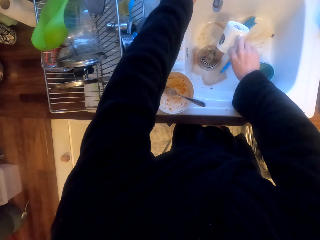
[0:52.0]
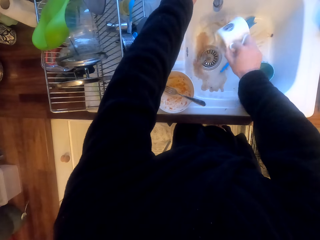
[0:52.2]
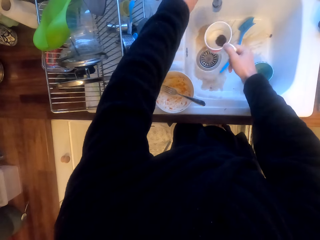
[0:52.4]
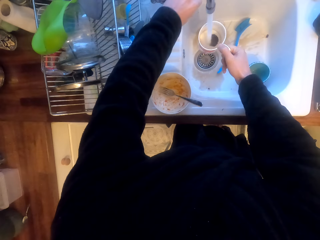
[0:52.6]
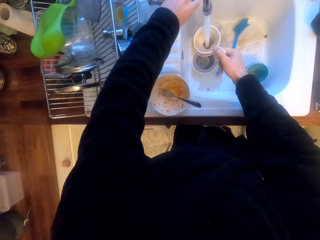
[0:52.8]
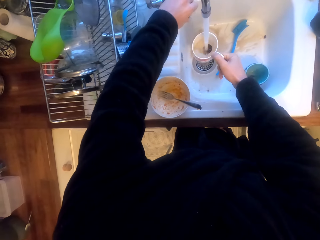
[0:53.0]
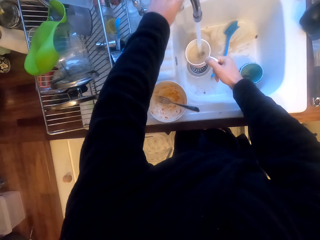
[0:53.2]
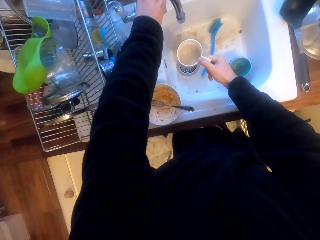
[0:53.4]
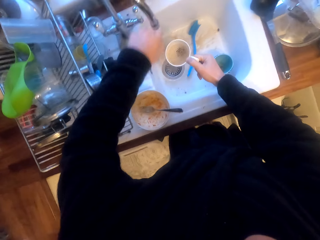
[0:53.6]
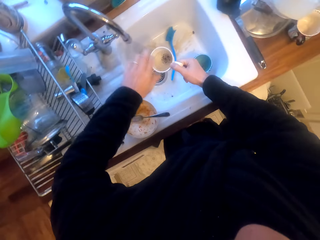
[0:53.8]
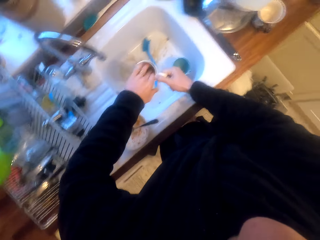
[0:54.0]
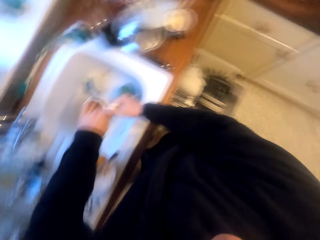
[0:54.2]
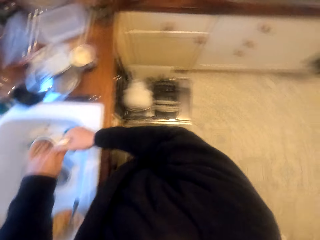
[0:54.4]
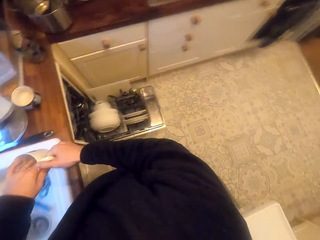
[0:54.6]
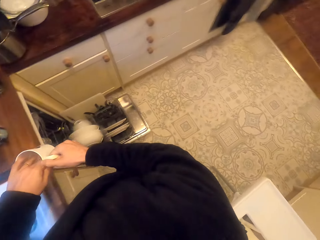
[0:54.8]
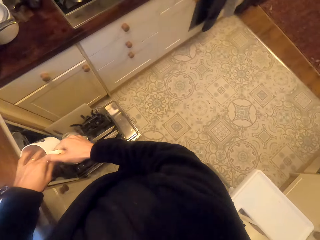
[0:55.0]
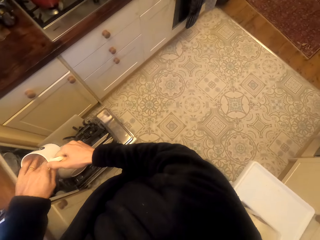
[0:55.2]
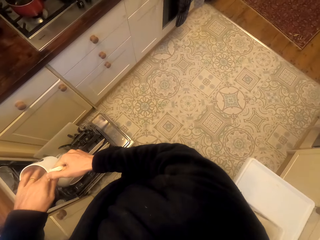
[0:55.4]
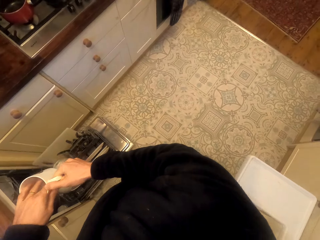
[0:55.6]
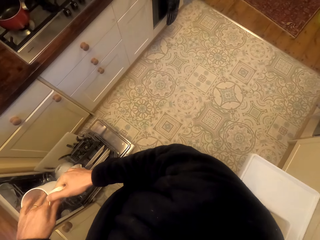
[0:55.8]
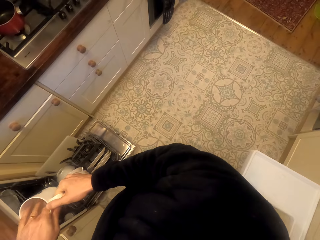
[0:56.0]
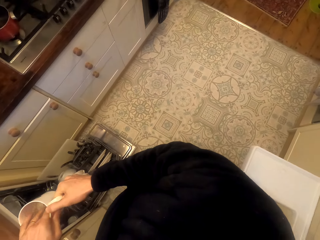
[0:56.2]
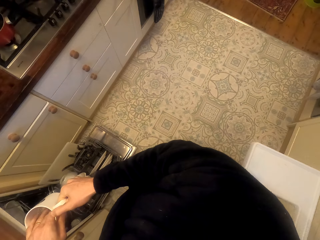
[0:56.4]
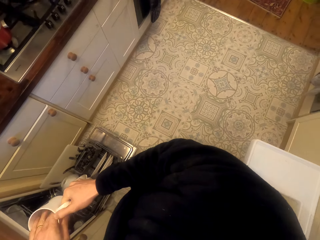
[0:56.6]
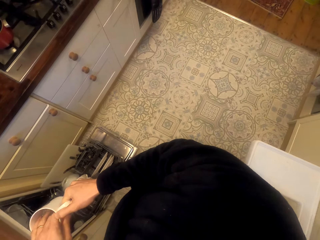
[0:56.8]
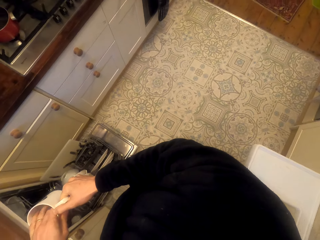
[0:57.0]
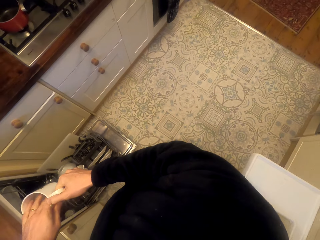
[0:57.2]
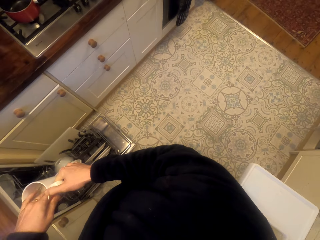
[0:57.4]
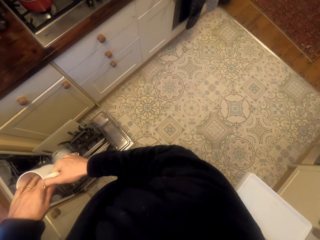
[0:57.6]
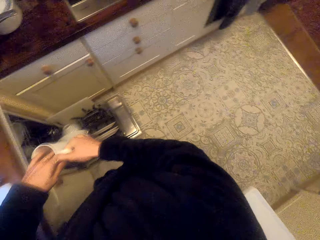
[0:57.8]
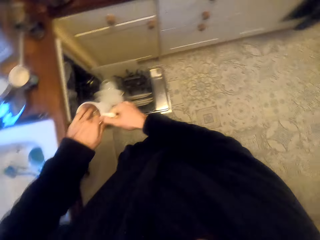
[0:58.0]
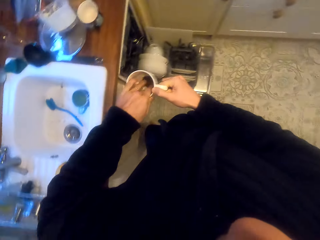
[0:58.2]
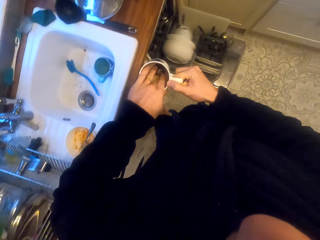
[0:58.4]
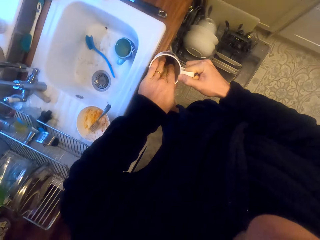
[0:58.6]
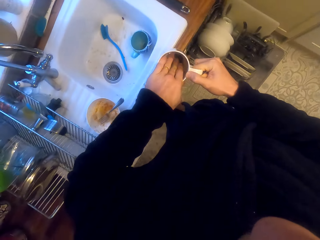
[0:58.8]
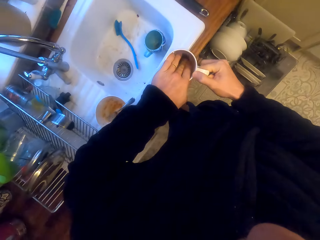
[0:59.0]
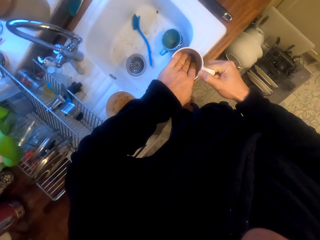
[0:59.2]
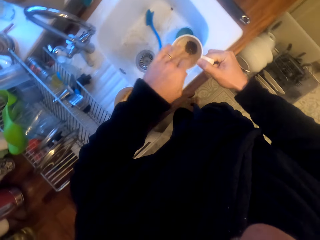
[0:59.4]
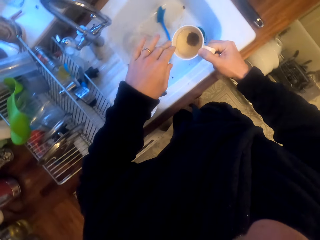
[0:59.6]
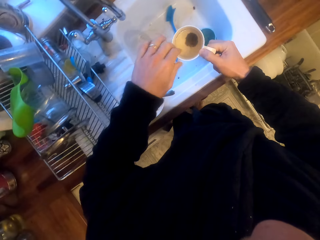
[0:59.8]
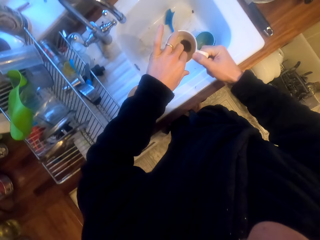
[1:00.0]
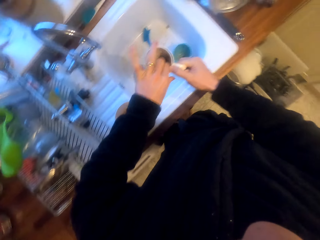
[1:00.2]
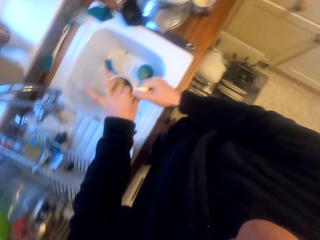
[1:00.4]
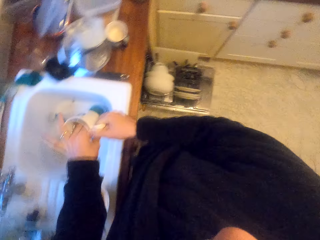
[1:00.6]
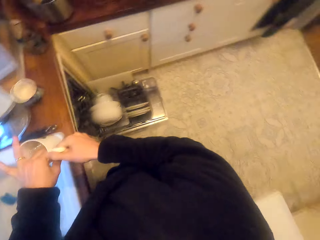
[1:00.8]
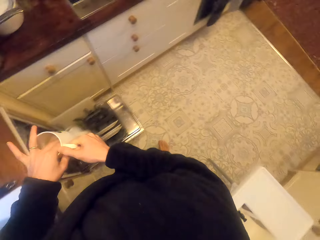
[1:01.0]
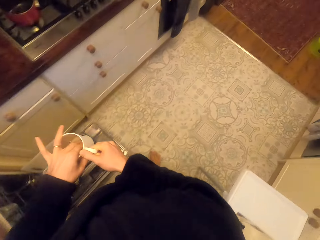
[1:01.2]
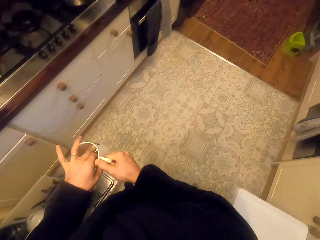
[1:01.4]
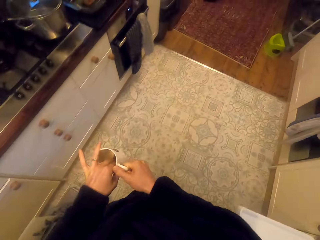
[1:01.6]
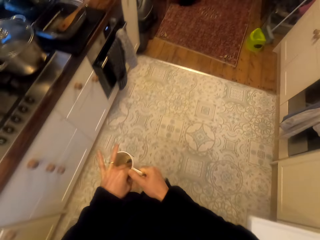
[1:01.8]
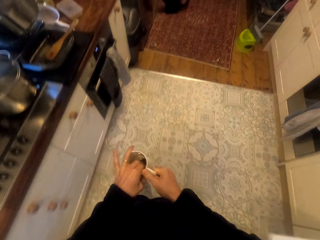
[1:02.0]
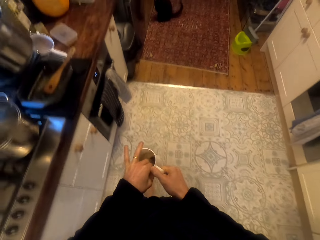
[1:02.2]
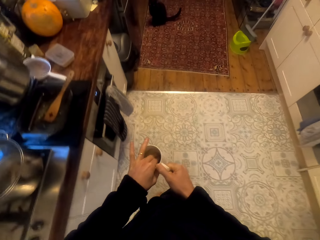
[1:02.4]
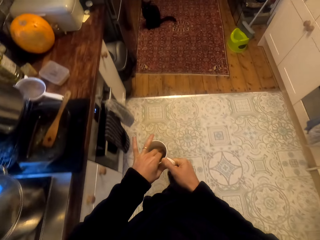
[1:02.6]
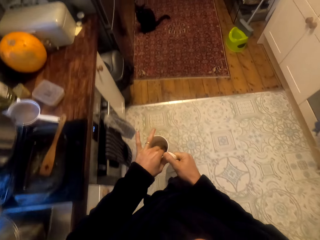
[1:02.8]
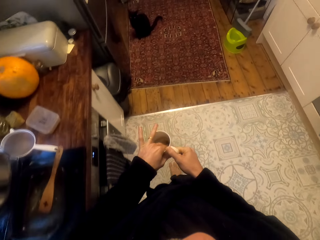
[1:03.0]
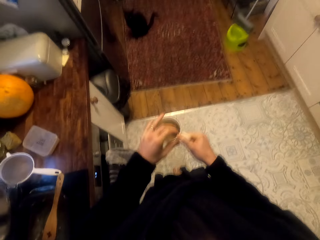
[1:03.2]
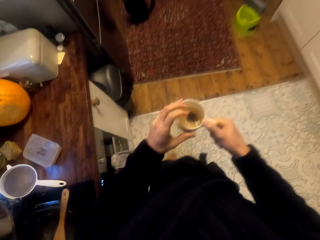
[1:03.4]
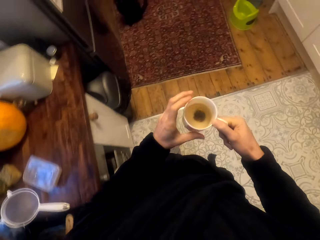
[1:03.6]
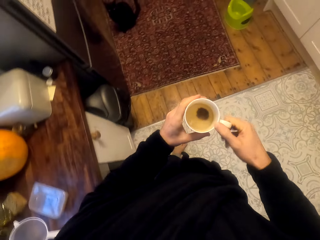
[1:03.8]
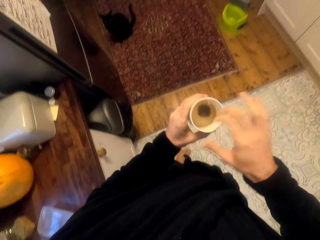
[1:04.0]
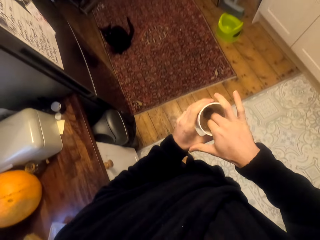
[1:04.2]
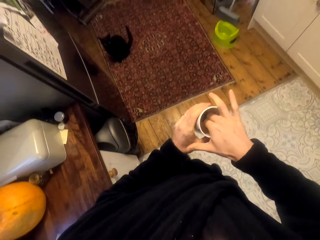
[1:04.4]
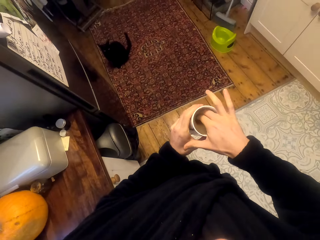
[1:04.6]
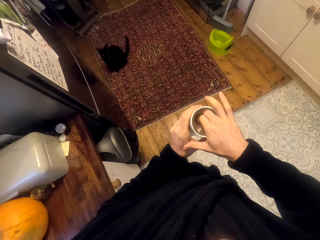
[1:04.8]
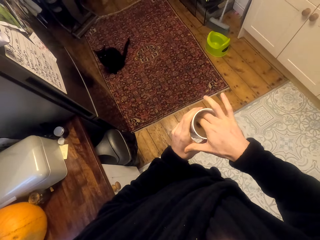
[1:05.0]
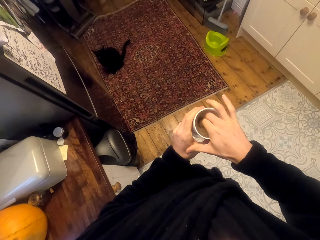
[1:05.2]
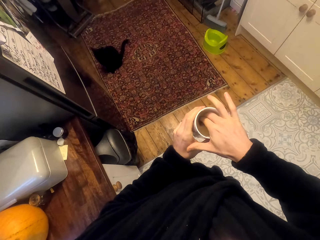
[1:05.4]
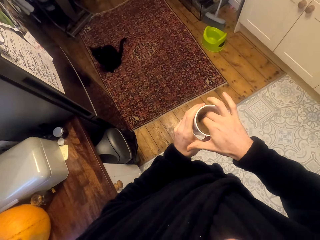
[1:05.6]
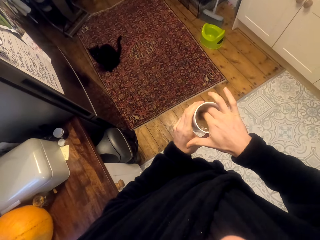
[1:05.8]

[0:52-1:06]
The camera wearer pours water on the sink. He opens a tap. He fetches water in a cup. He puts his hand inside the cup. He walks.

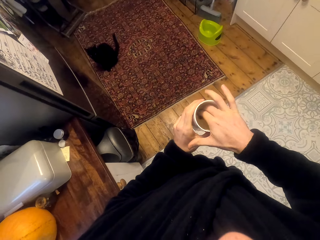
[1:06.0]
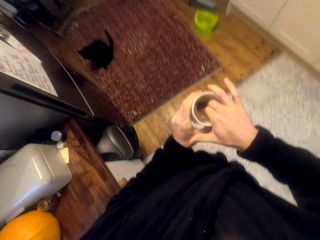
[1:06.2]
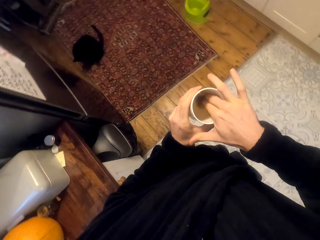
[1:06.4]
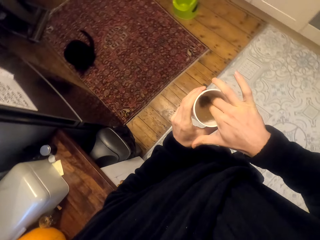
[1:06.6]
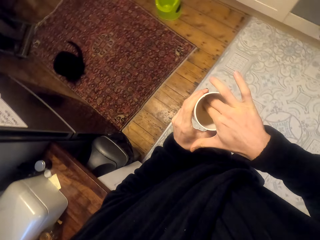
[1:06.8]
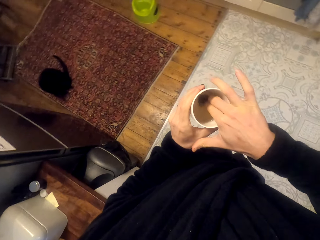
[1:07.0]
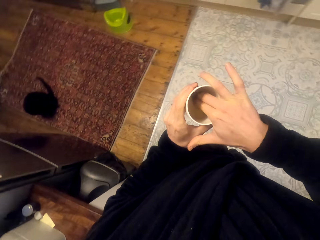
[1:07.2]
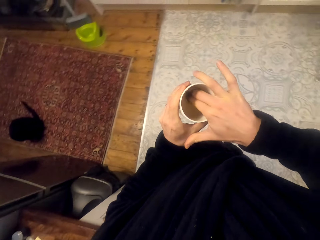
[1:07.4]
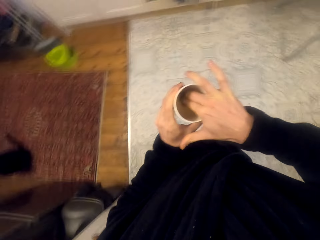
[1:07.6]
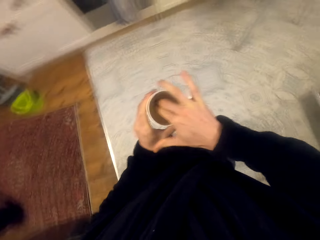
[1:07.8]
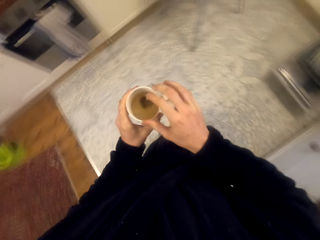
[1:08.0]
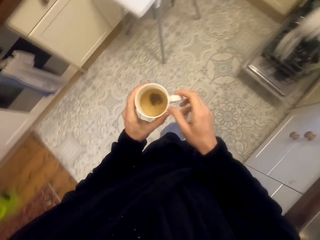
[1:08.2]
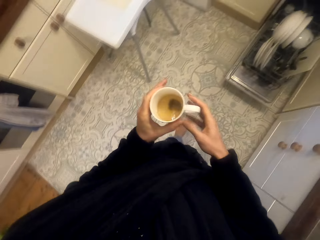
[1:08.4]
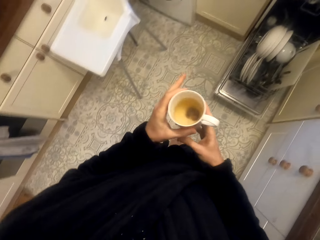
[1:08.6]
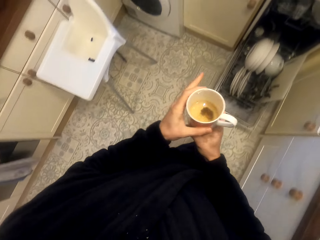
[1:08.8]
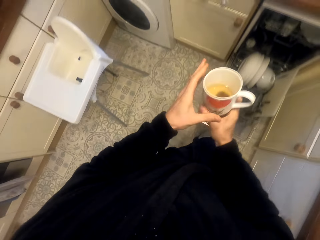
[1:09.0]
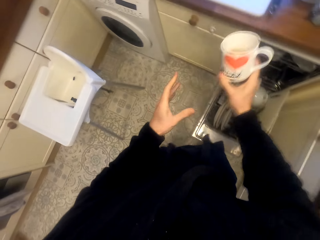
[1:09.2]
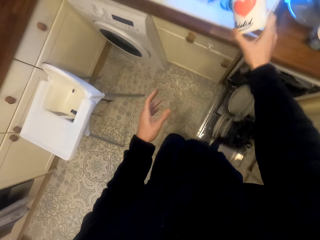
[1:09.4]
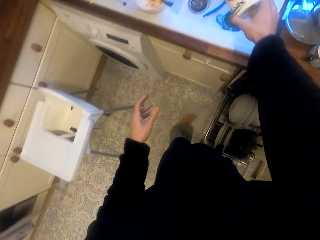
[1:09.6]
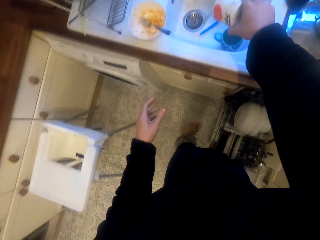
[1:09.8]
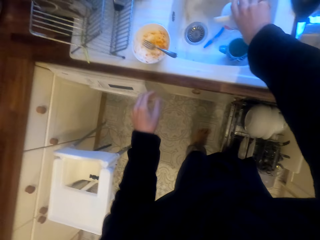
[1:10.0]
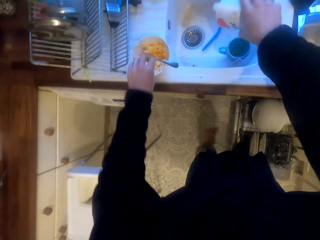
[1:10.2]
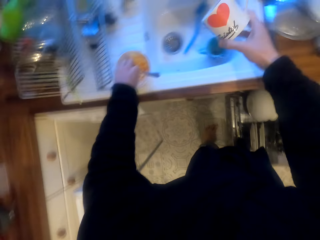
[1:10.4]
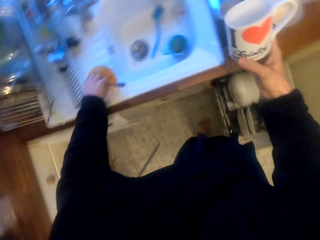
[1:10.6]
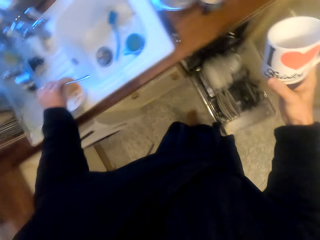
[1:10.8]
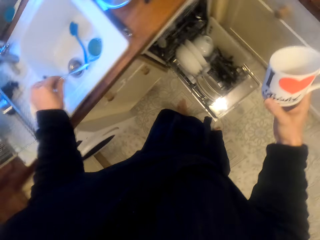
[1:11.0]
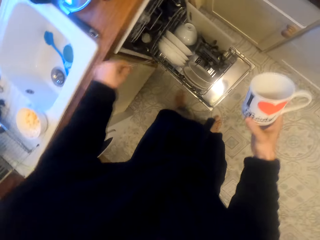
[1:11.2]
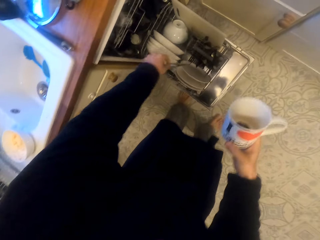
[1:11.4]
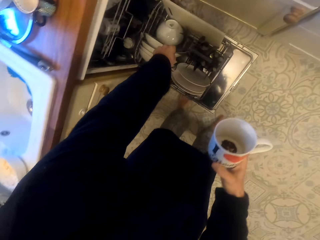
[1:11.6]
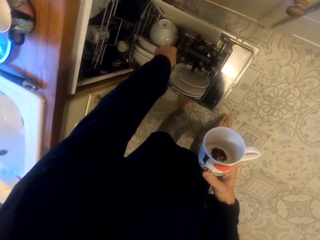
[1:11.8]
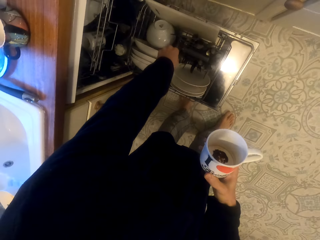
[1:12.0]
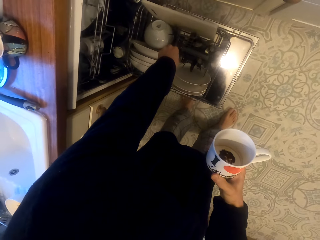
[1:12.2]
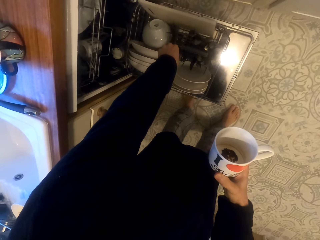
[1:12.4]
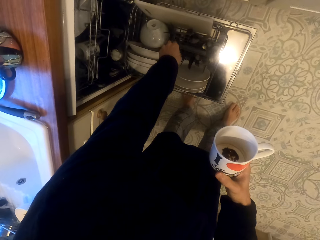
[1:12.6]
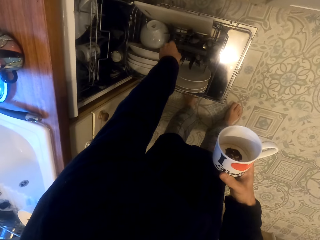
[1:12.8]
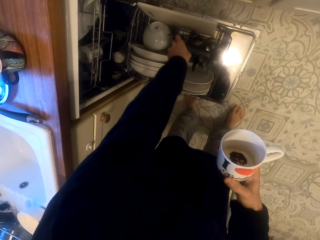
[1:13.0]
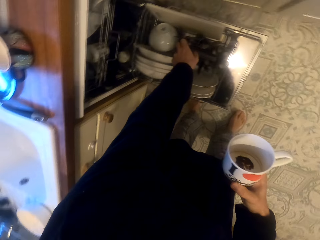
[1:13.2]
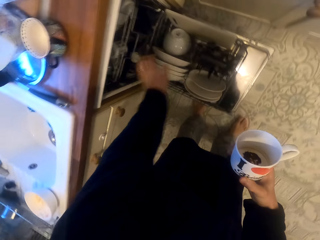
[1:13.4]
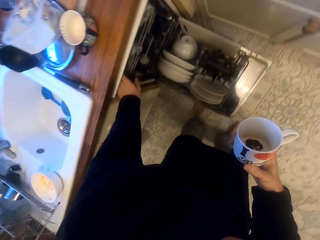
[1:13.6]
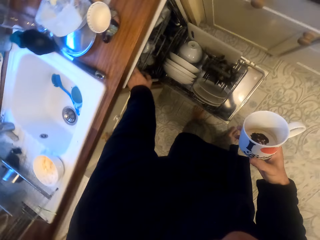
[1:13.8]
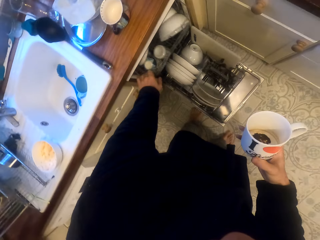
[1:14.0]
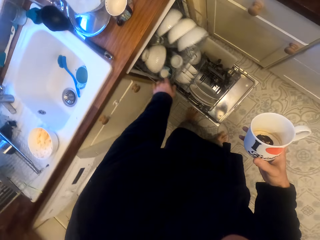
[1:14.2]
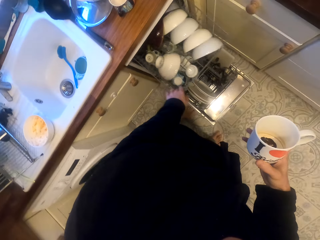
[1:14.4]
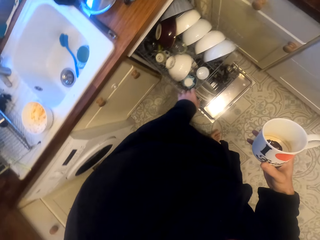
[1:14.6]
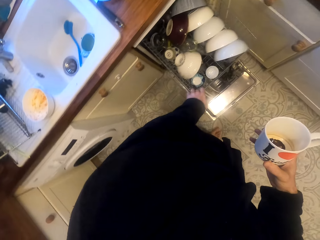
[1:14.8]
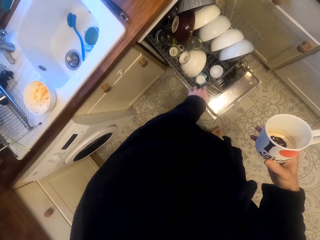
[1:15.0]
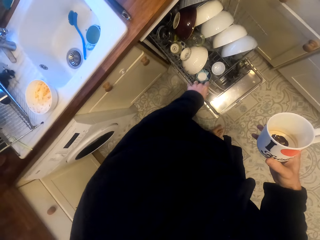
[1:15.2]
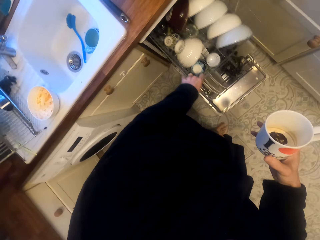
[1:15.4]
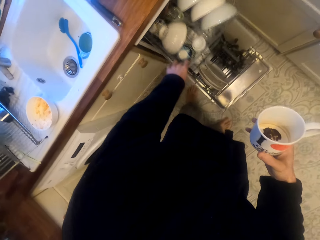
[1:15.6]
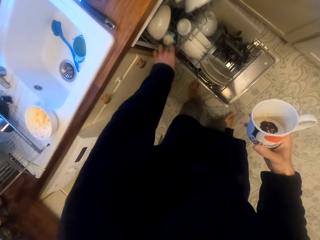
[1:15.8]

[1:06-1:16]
The camera wearer pours the dirty water from the mug to the sink. They pick up a spoon. They put the spoon on a utensils rack in the utensils cleaning machine. They slide out the utensils rack in the utensils cleaning machine, slide back the utensils rack in the utensils cleaning machine.
